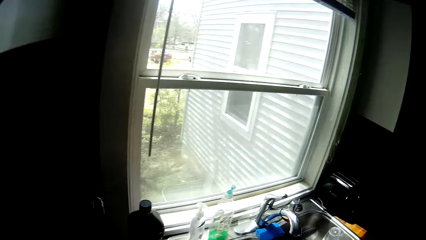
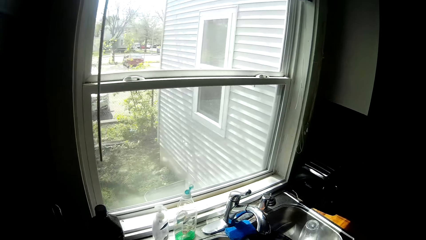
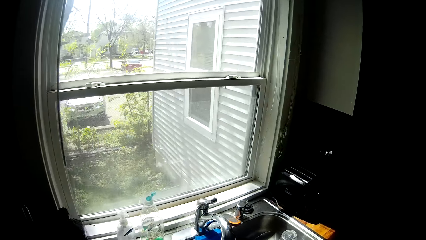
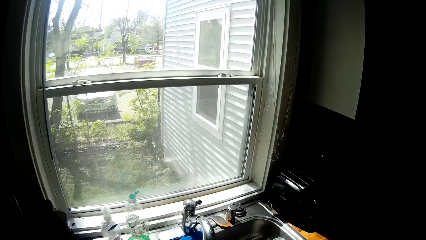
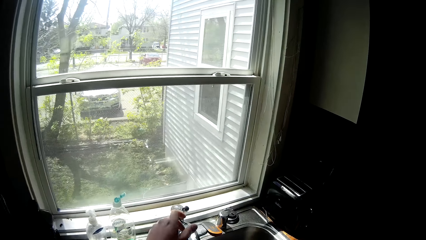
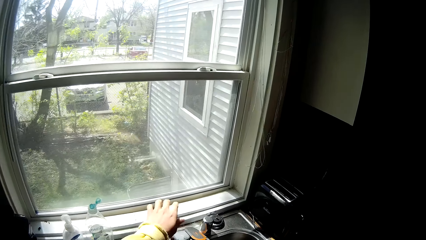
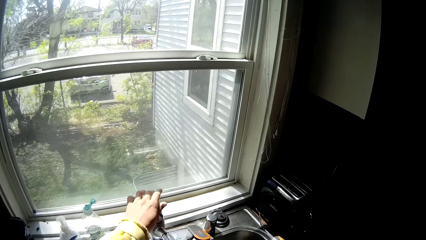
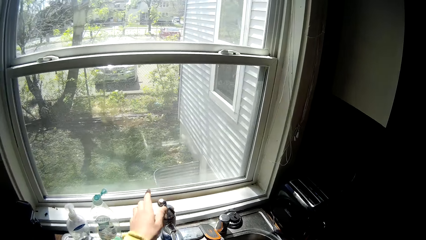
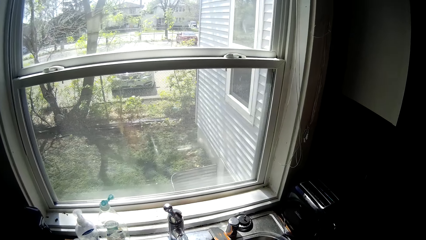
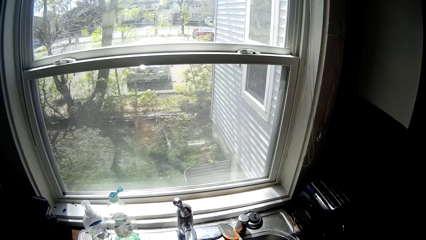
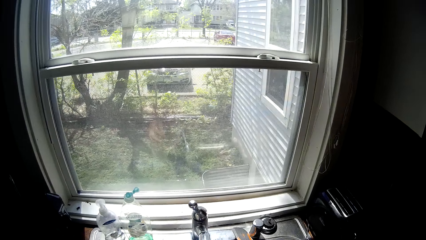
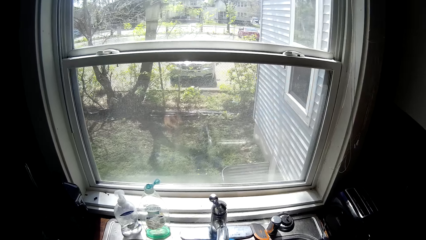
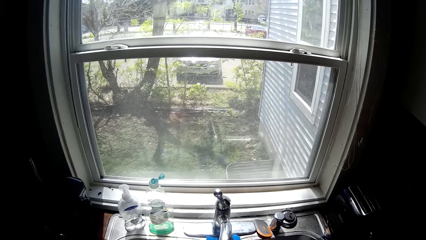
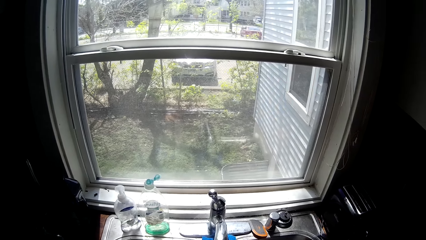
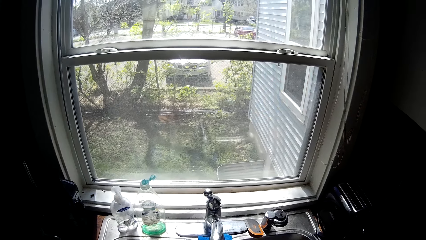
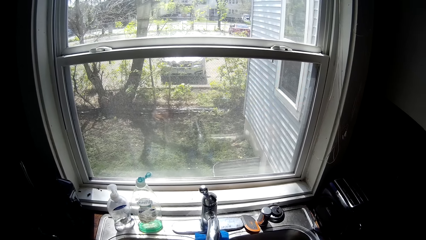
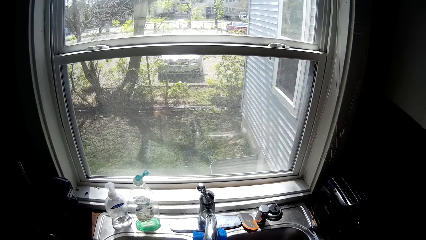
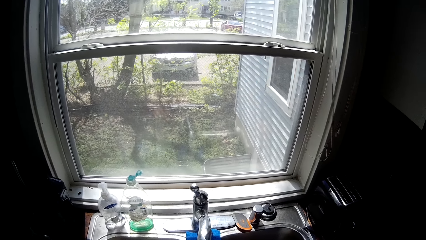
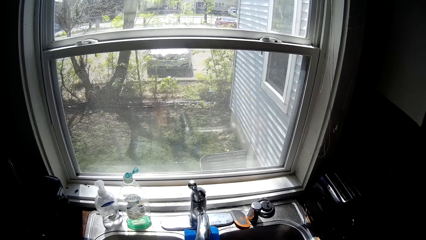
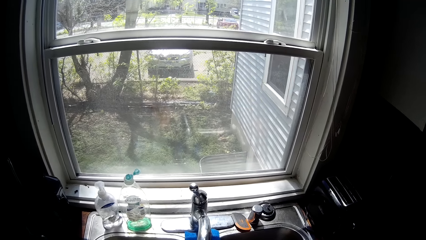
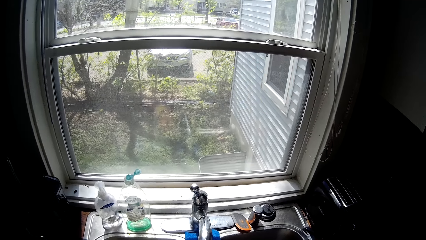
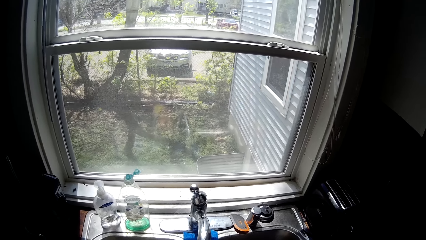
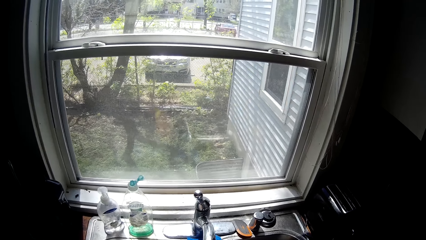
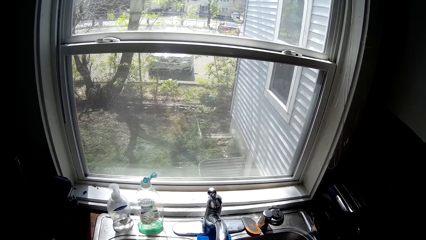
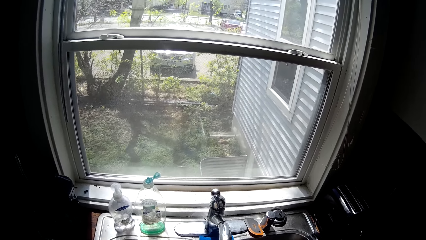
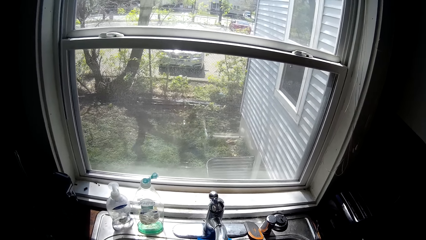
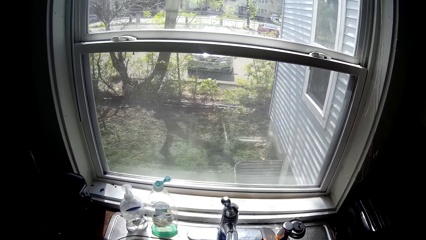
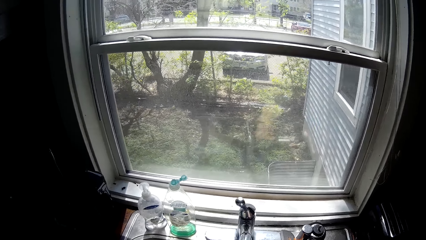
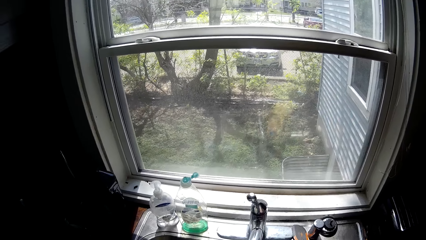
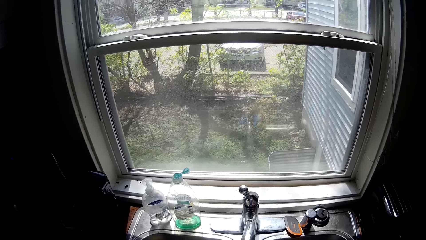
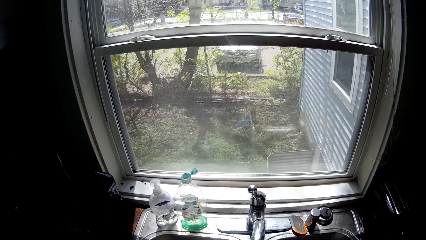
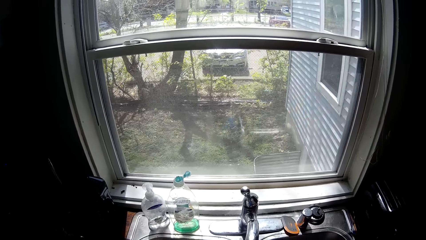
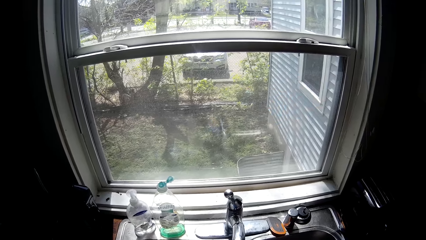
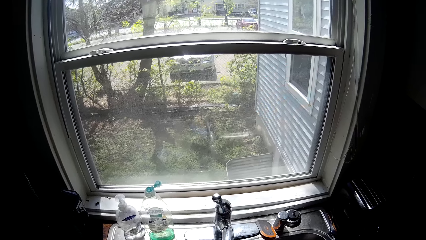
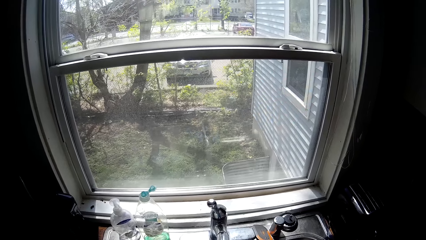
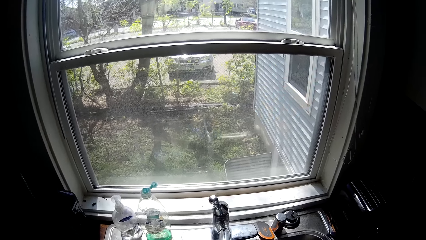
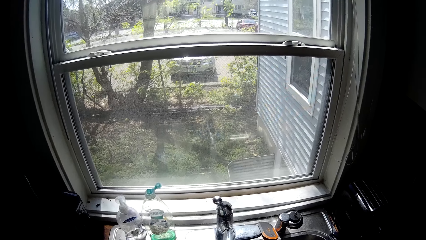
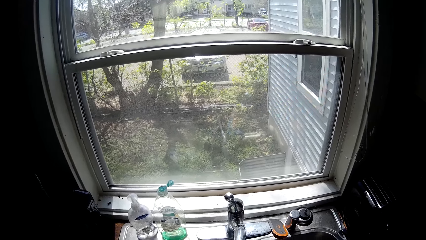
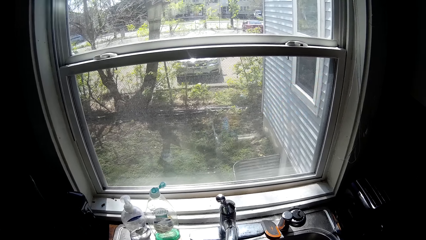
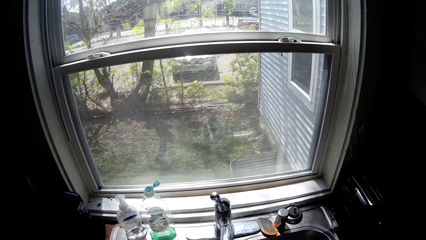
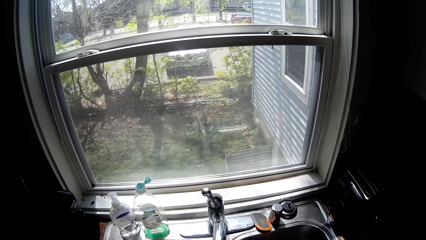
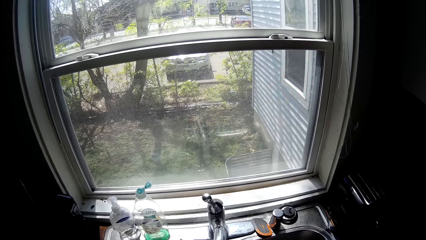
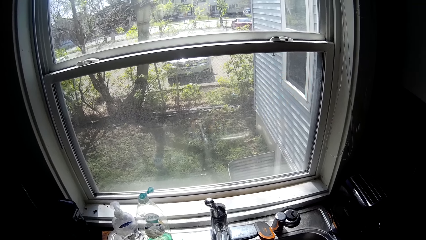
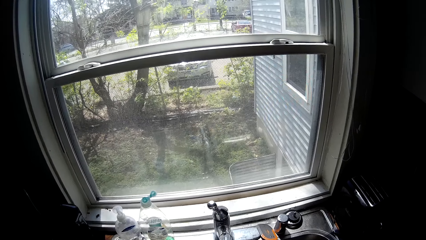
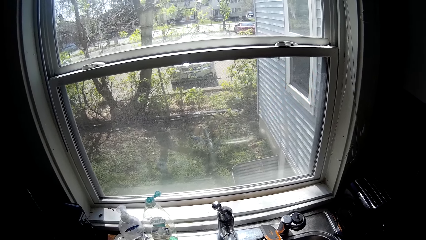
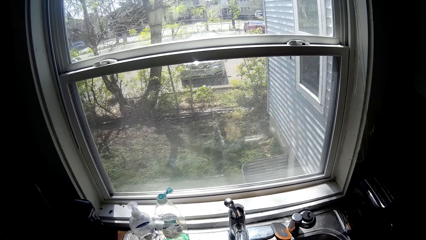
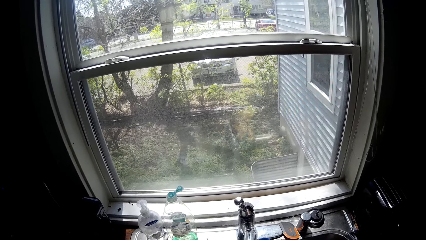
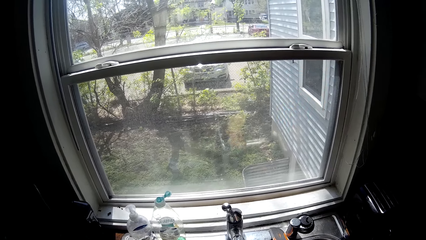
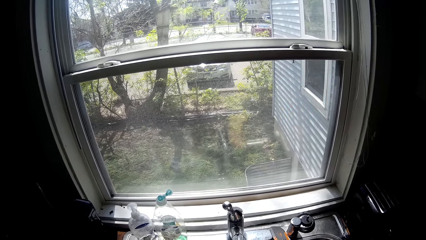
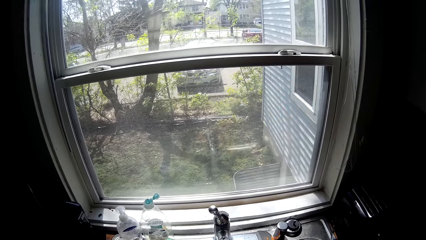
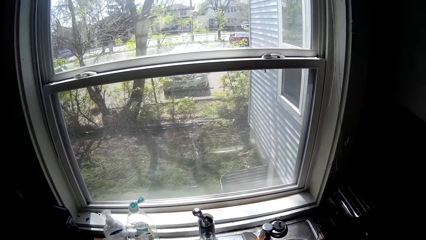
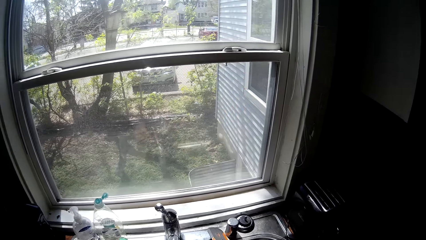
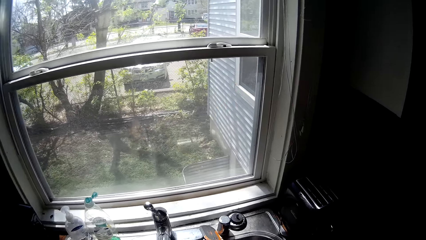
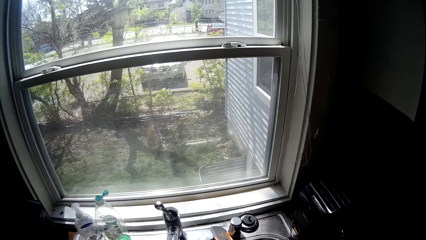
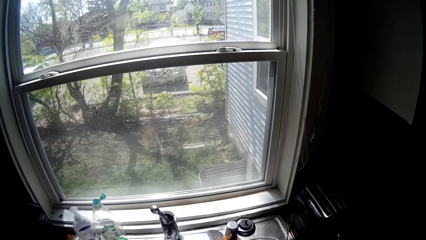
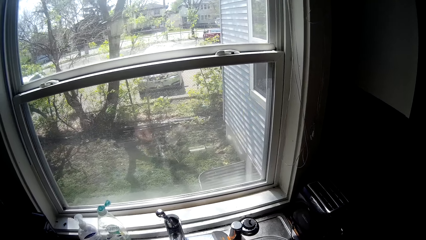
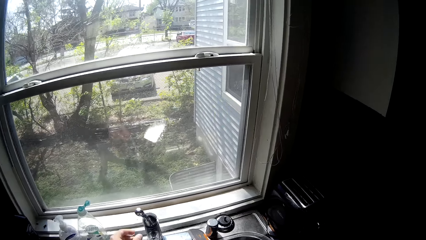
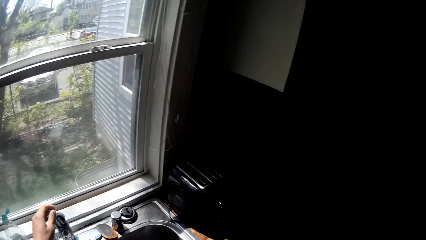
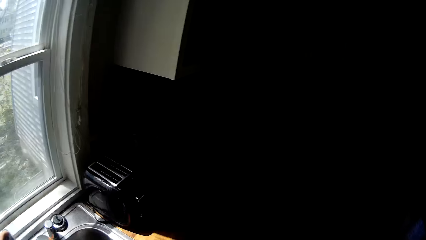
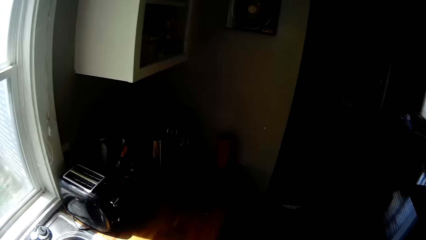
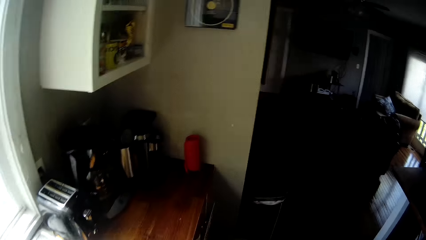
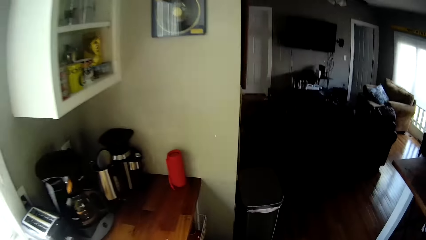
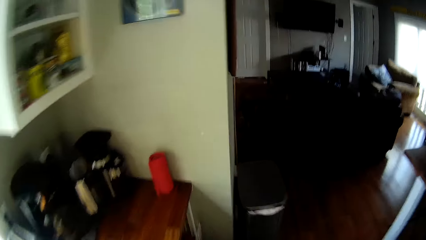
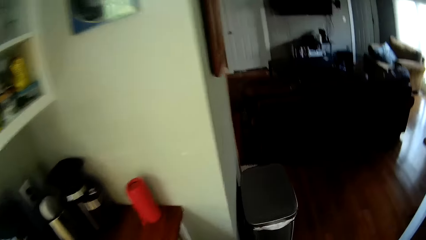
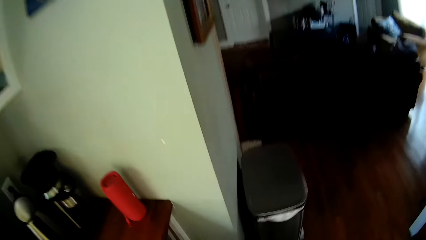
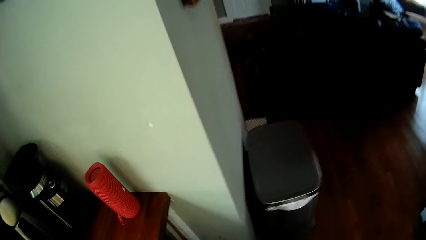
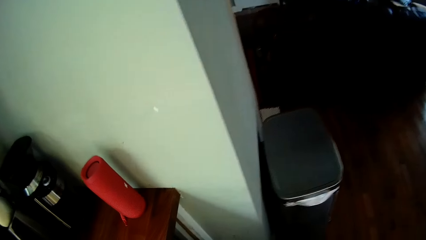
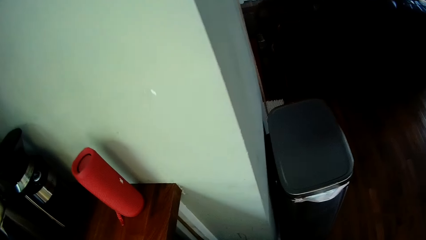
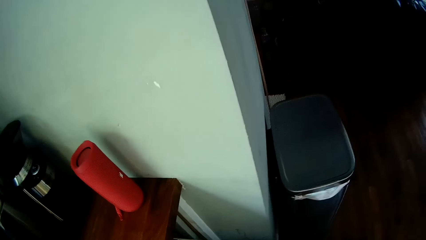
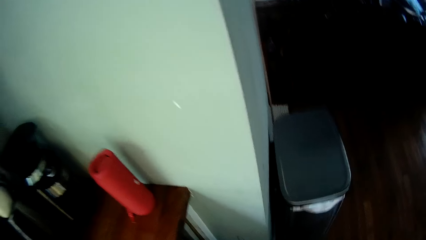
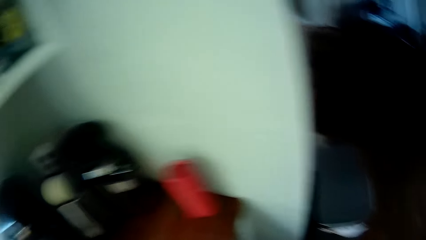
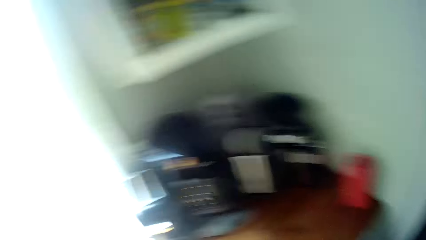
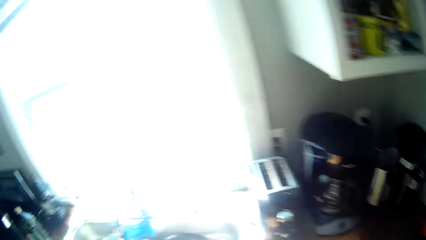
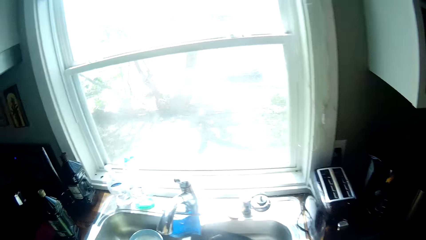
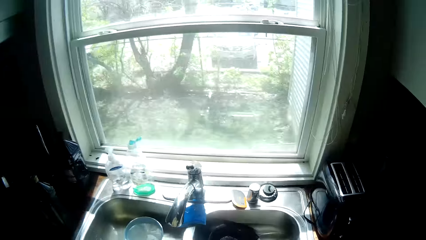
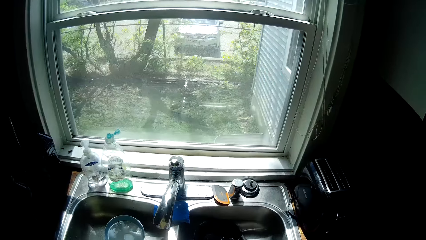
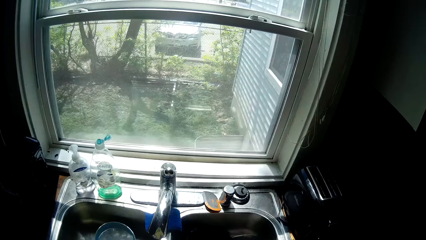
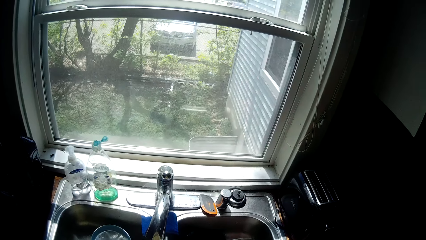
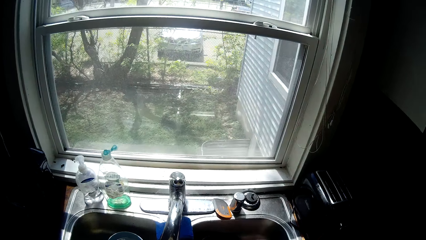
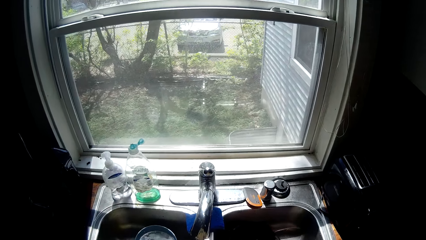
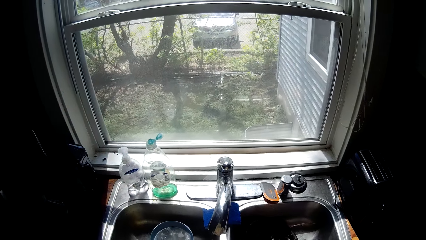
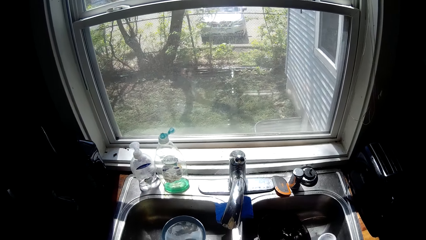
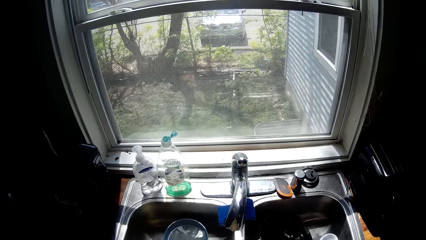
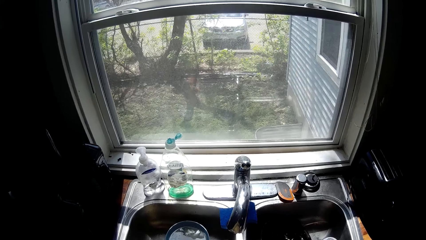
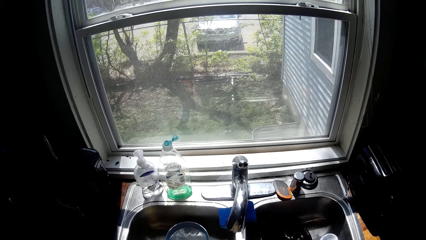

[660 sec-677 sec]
The camera wearer opens a water tap with his left hand. He closes the tap with his left hand. He looks around.
